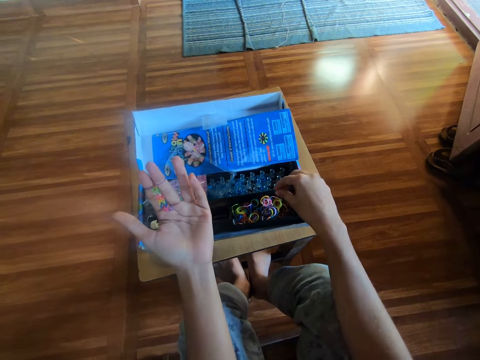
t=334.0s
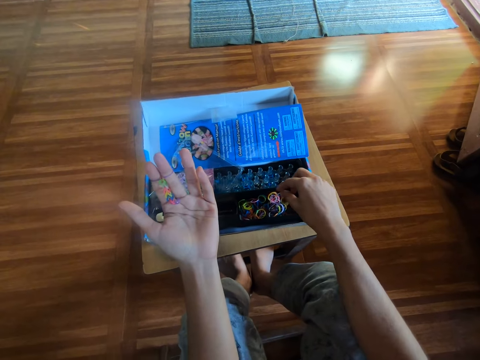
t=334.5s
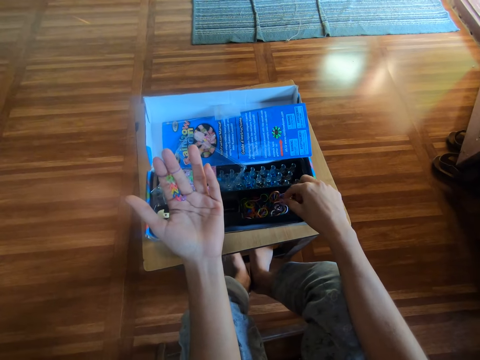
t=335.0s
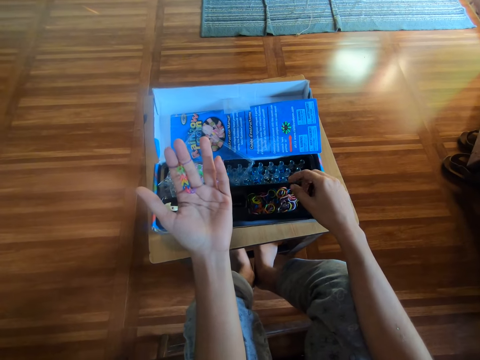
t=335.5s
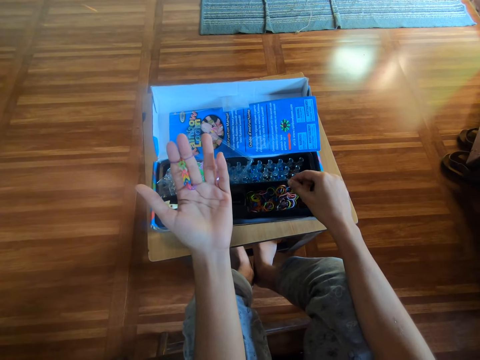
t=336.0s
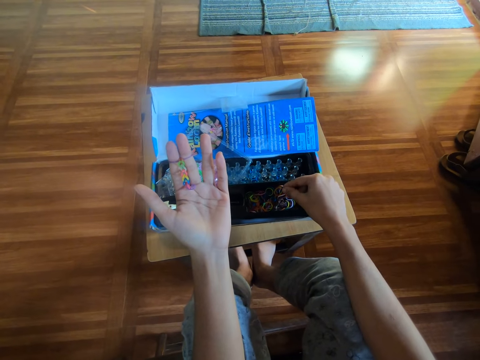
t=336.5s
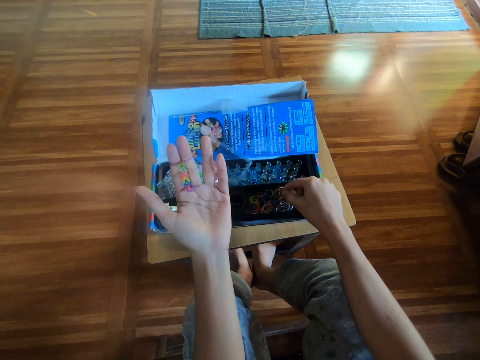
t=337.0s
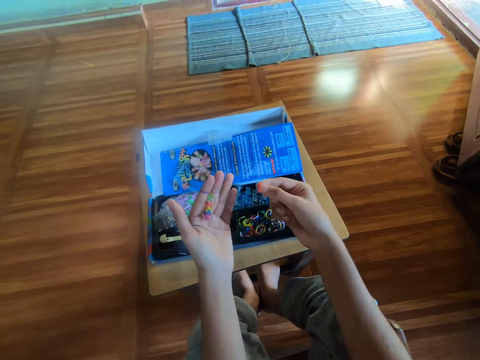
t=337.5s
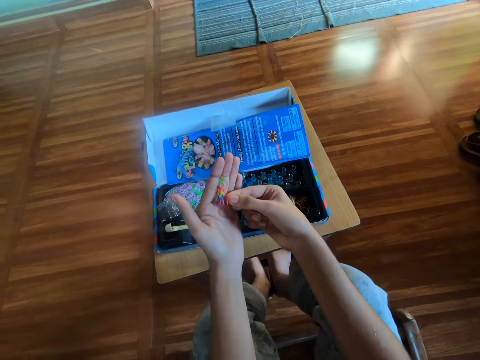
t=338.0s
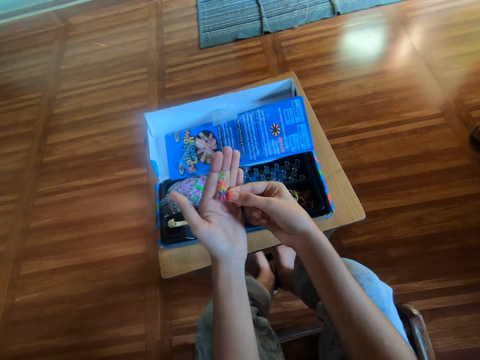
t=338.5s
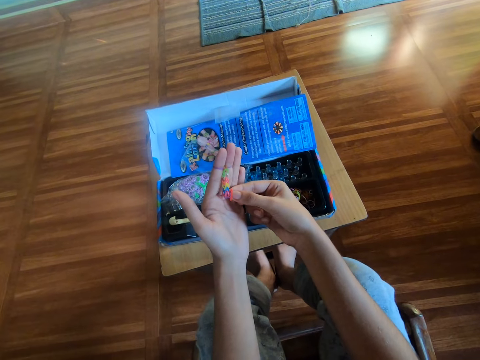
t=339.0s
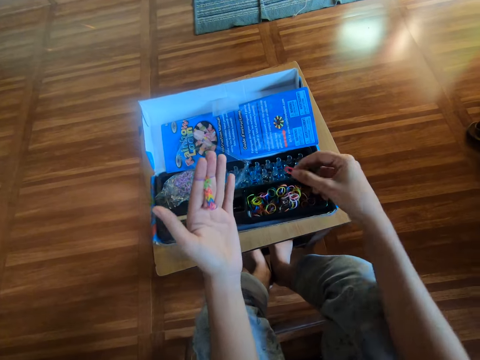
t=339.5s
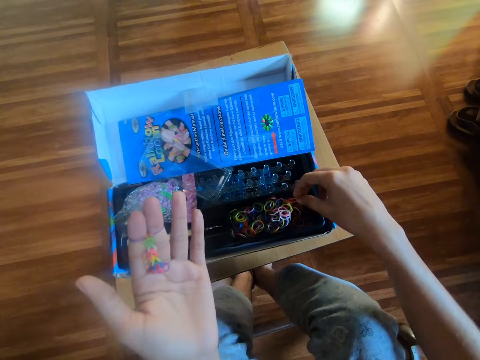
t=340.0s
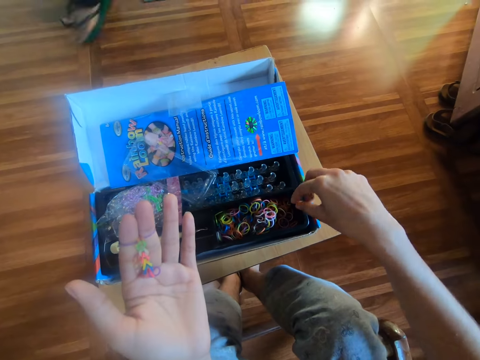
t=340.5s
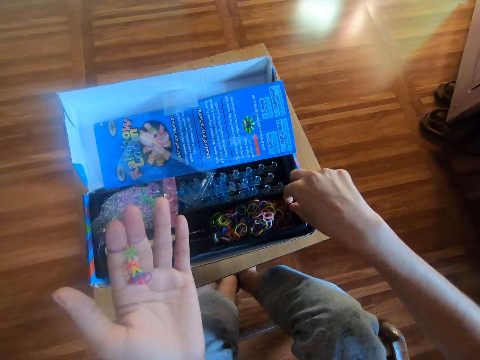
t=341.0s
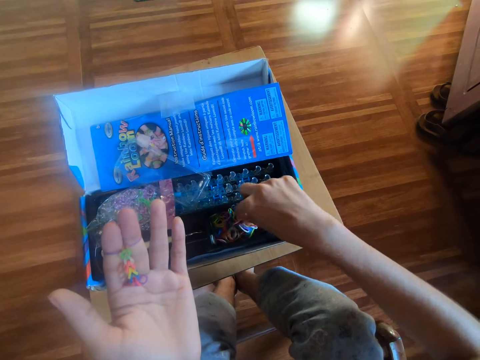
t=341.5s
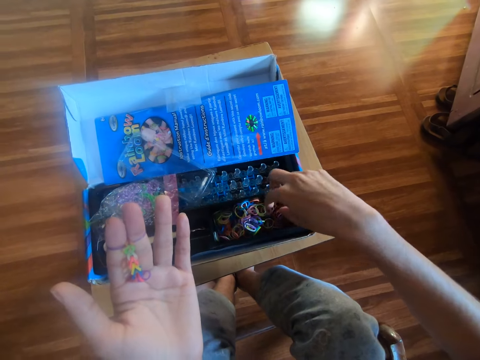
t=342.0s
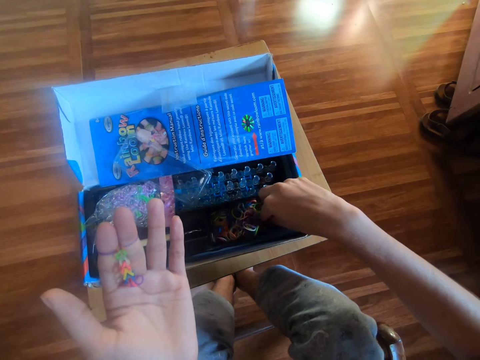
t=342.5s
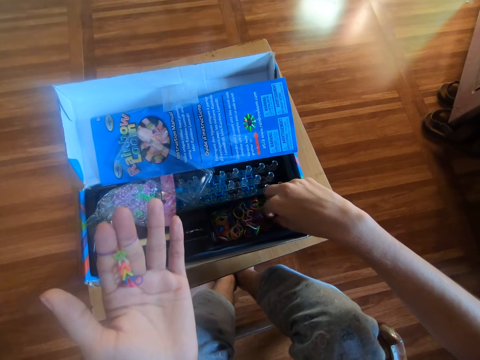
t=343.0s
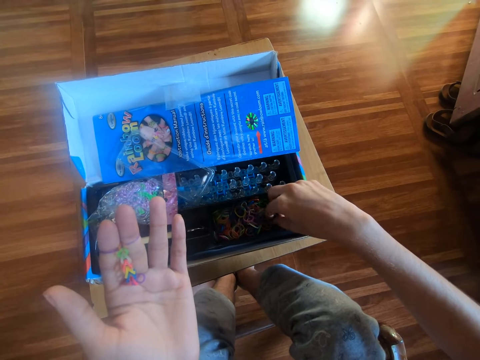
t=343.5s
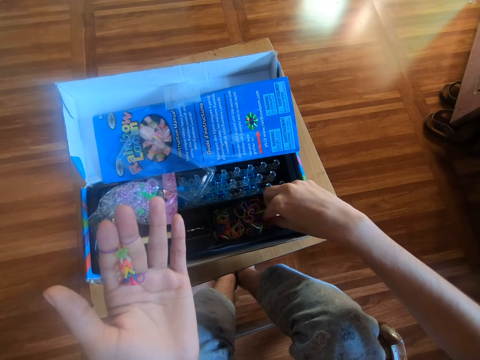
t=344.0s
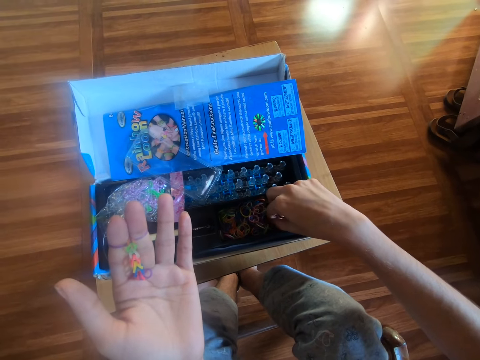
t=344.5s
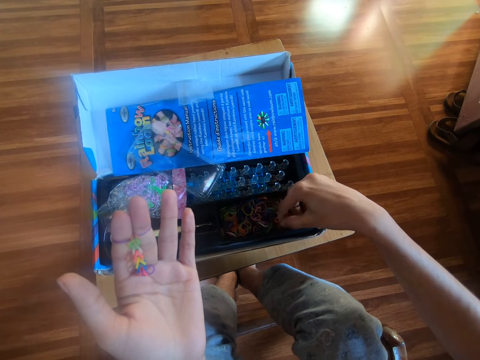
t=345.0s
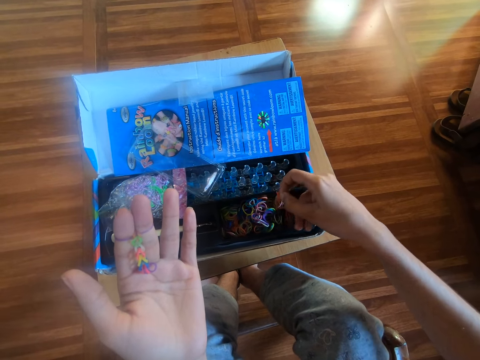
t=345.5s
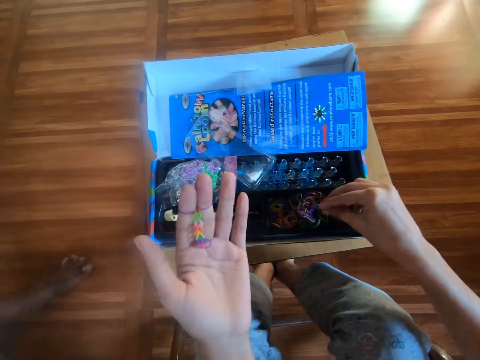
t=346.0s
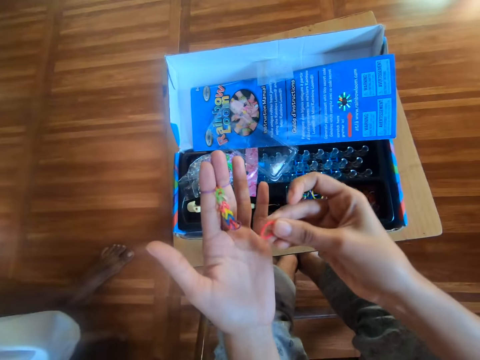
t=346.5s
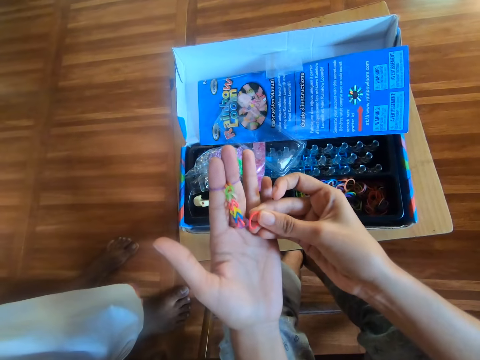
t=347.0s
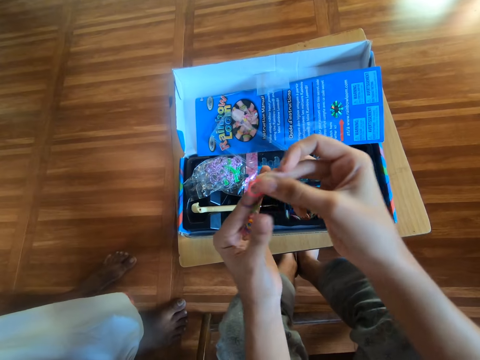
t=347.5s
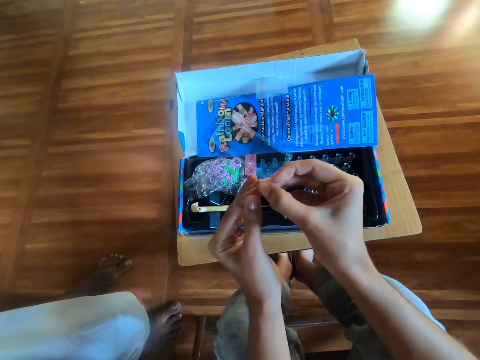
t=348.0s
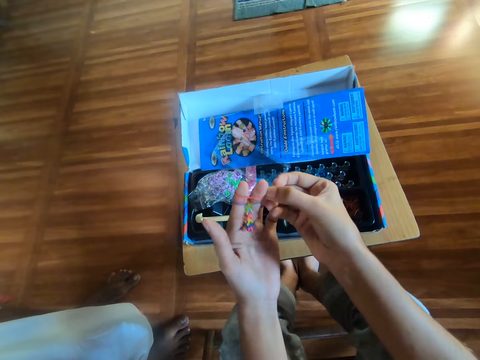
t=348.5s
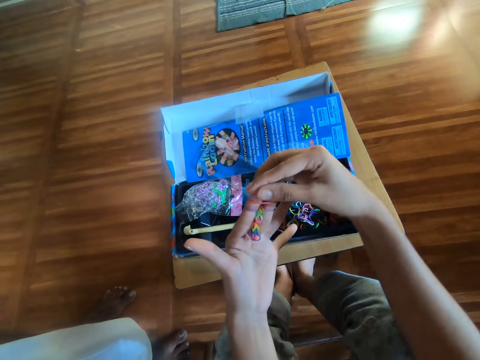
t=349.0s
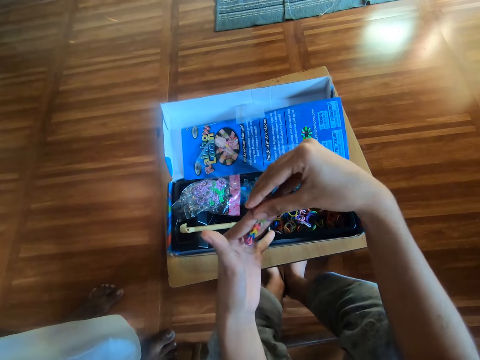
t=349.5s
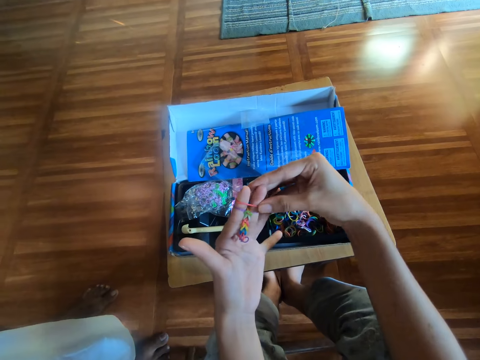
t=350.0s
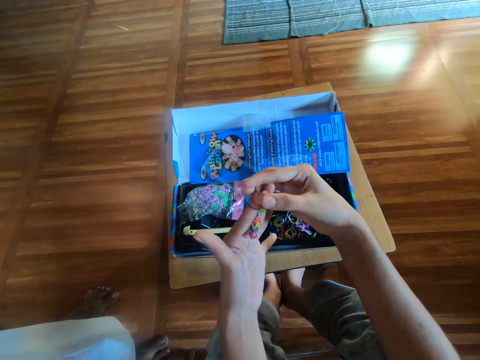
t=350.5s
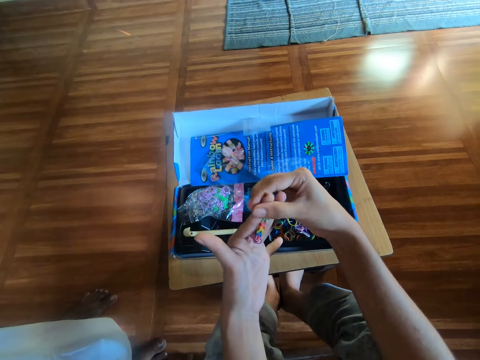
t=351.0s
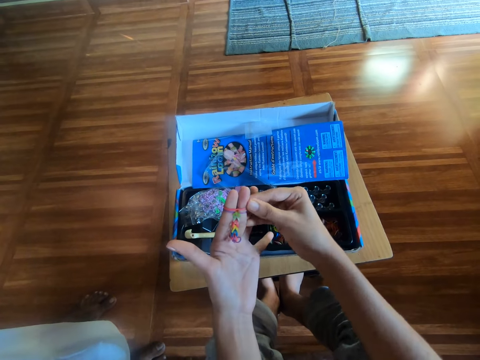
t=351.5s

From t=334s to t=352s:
The camera wearer picks another rubber band from a black plastic with his right hand. He compares the rubber bands in his hands. He drops the rubber band in the black plastic with his right hand. He examines the rubber bands in the black plastic with his right hand. He searches for a rubber band. He picks another rubber band from the black plastic with his right hand. He compares the rubber bands in his hands. He makes the rubber craft on his left hand with the rubber band in his right hand. He puts the rubber bands on his hands.

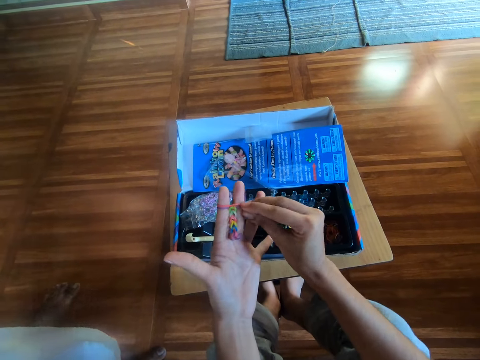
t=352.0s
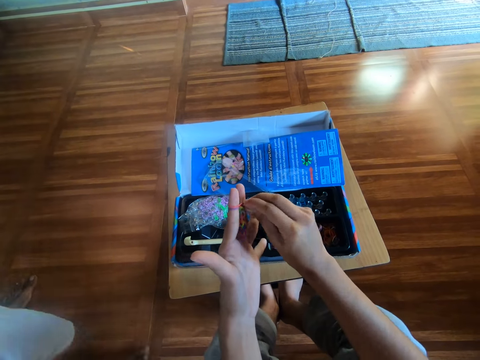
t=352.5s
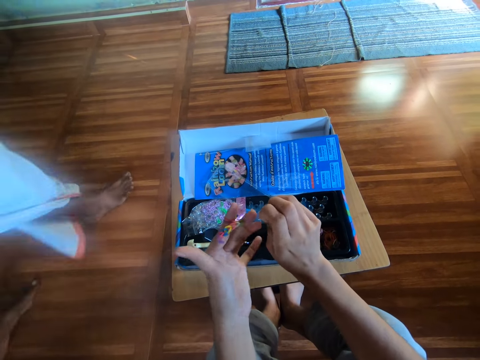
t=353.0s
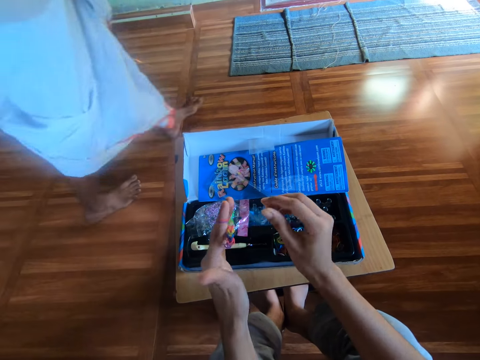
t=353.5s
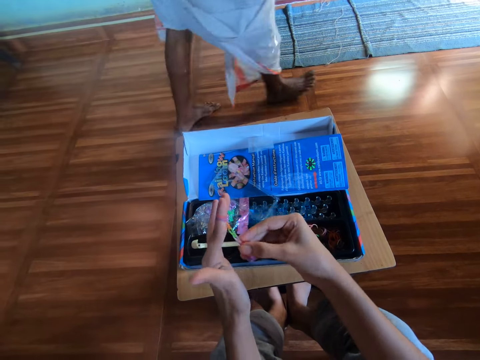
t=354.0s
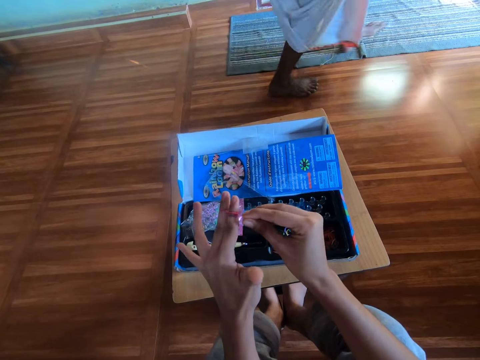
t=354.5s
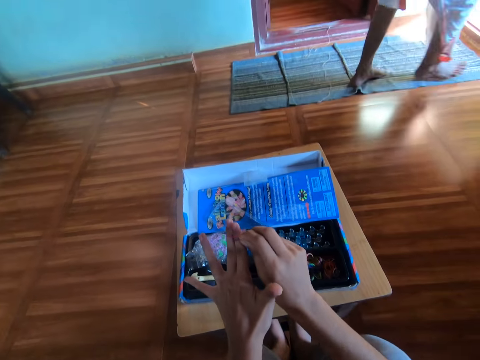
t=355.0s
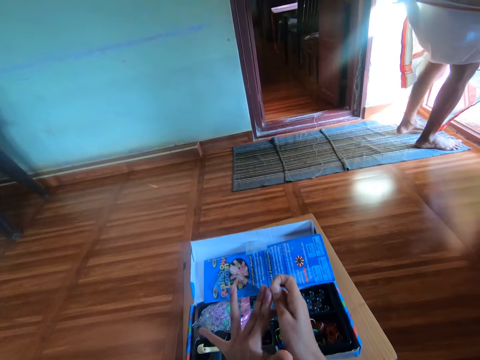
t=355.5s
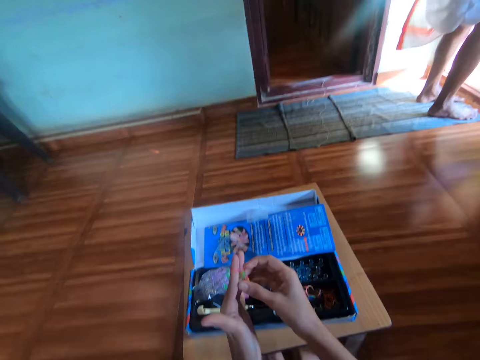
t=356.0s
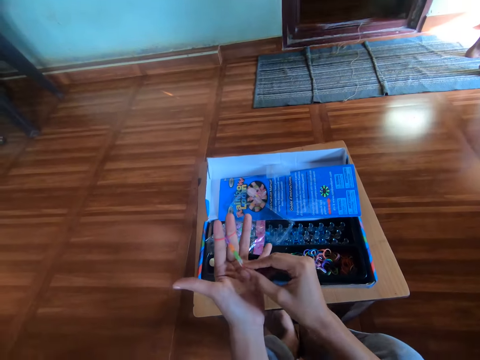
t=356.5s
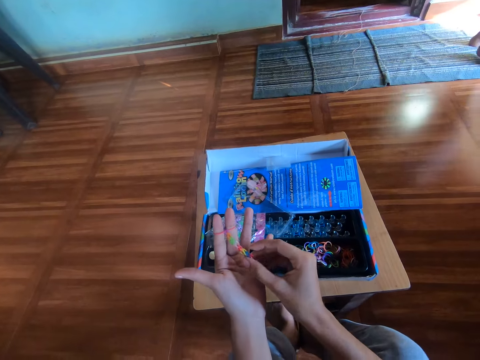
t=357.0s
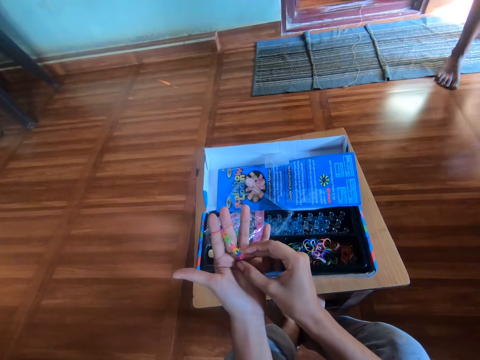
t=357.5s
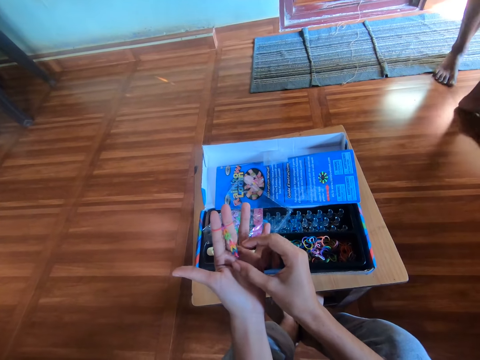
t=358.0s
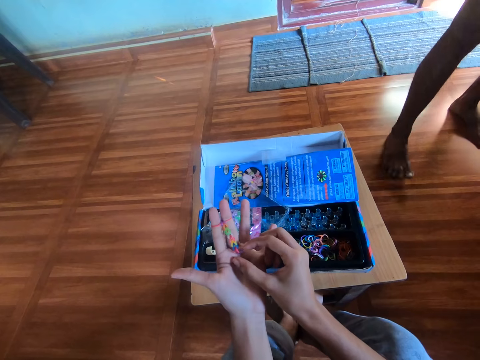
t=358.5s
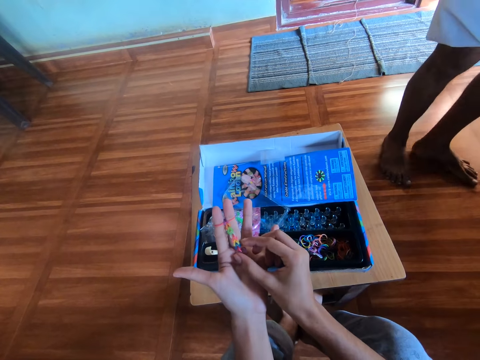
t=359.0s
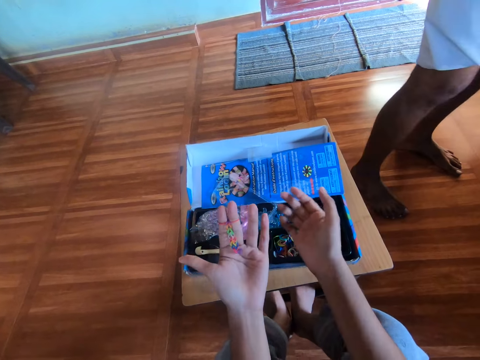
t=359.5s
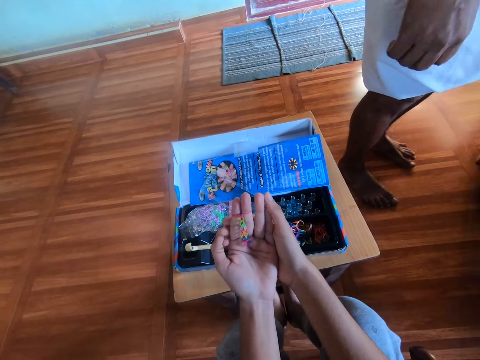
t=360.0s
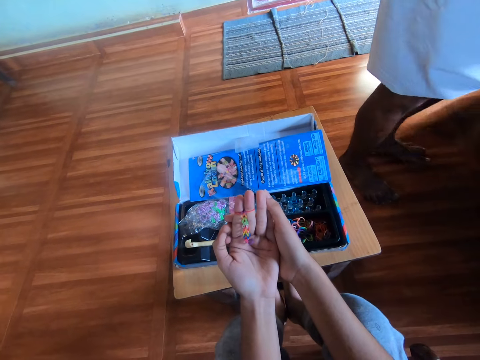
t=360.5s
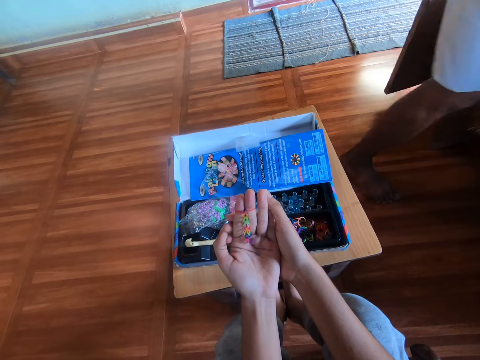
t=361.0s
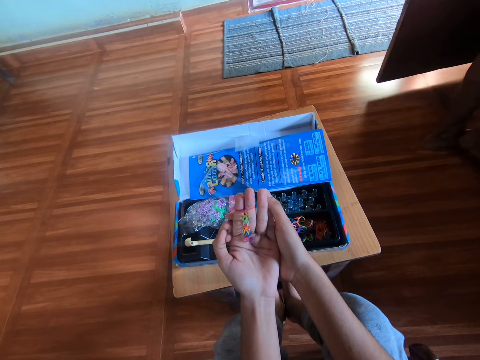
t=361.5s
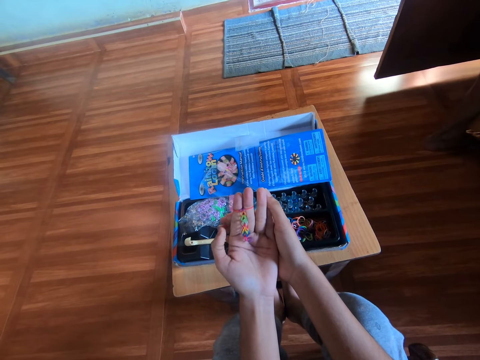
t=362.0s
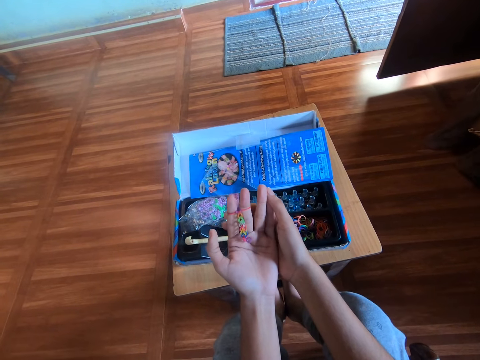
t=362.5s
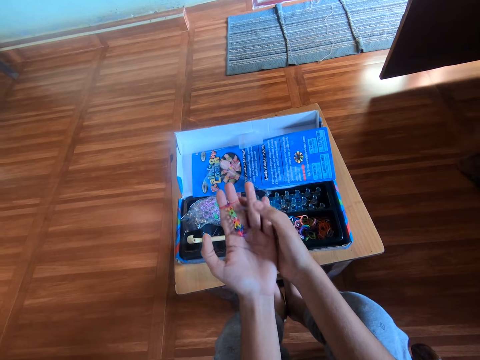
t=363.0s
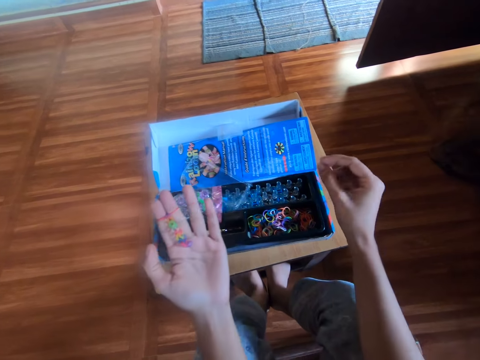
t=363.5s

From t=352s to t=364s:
The camera wearer makes a rubber band bracelet by hand. He inspects the rubber craft in his left hand.
